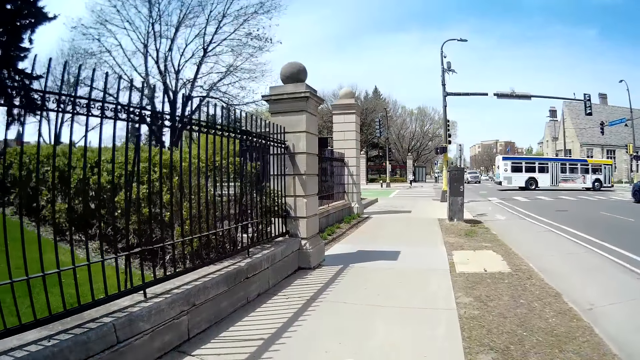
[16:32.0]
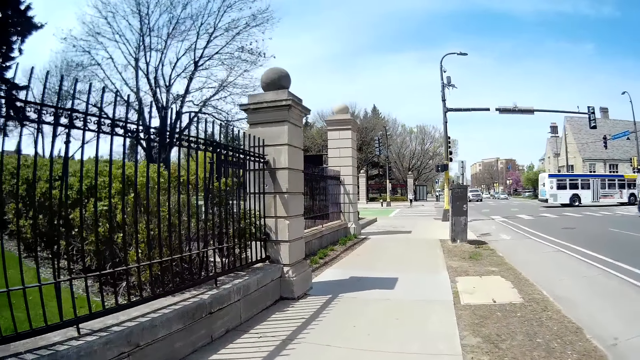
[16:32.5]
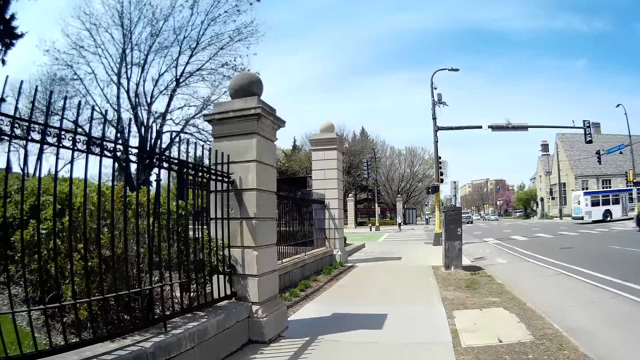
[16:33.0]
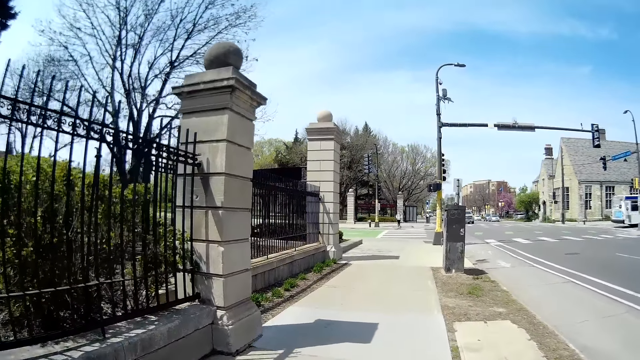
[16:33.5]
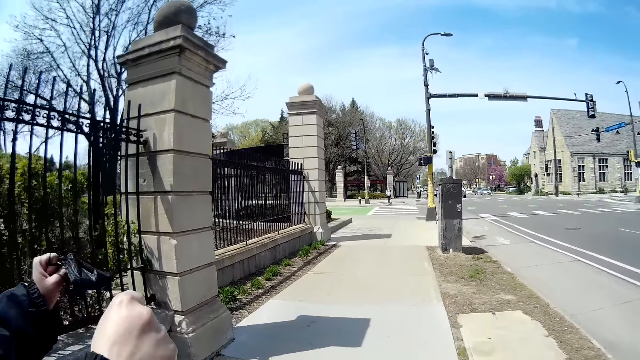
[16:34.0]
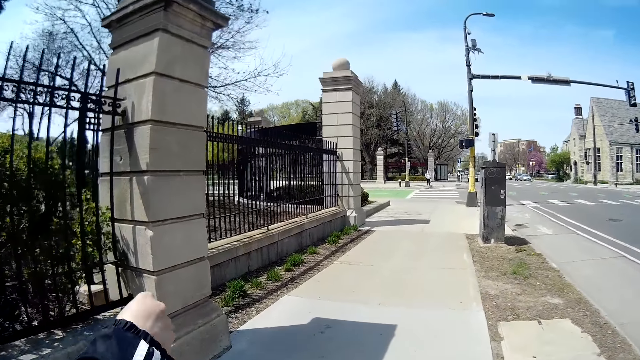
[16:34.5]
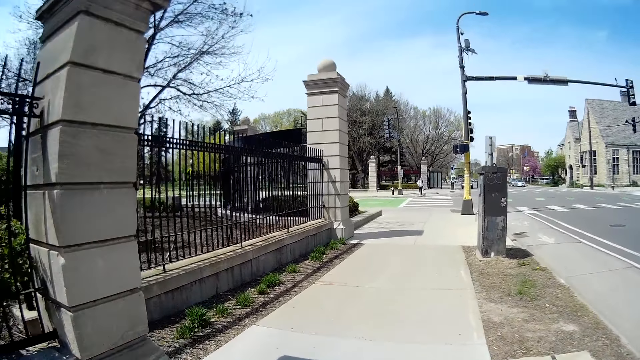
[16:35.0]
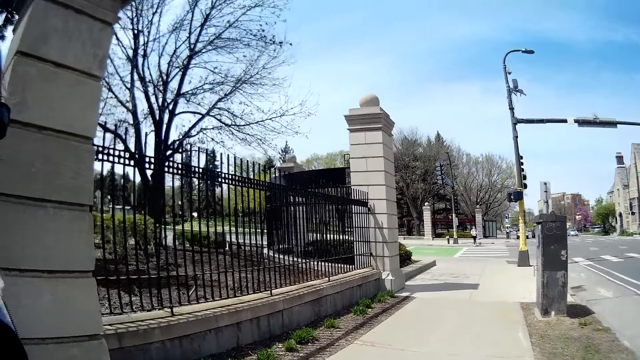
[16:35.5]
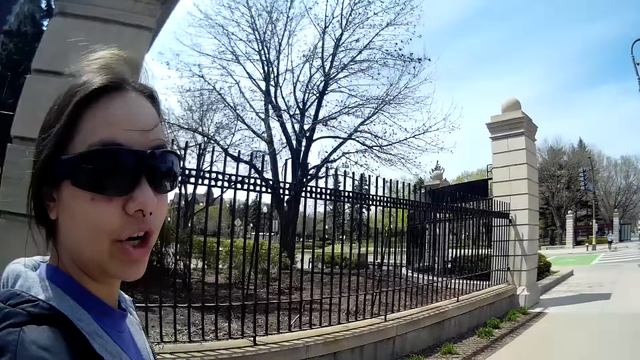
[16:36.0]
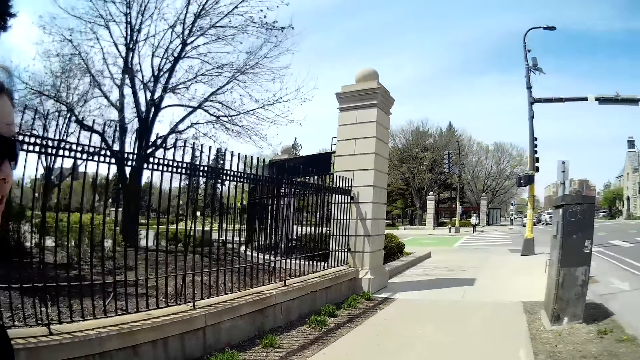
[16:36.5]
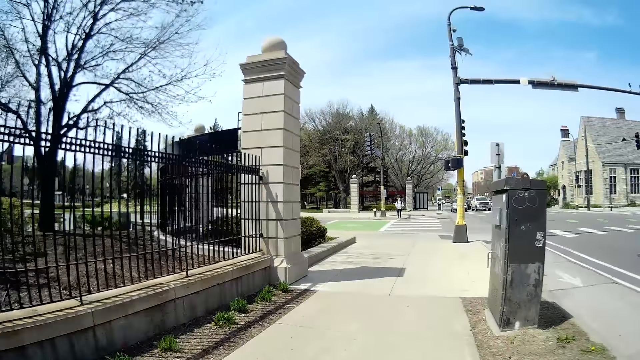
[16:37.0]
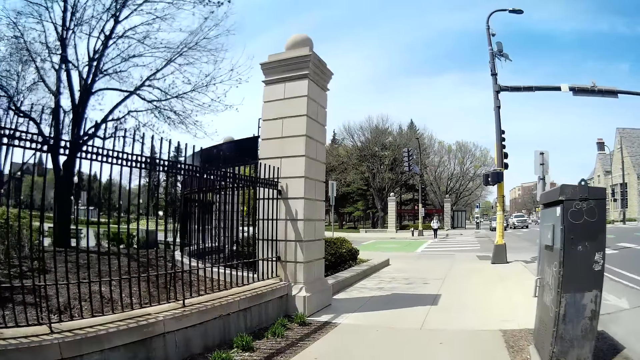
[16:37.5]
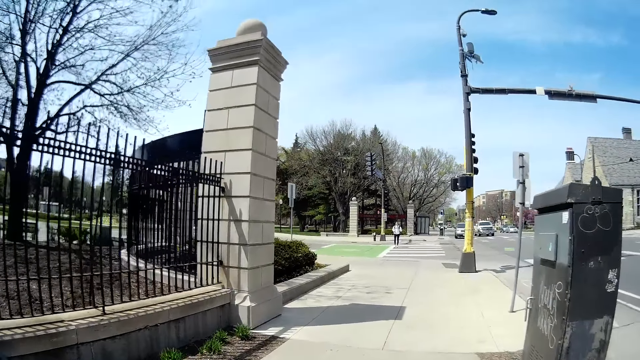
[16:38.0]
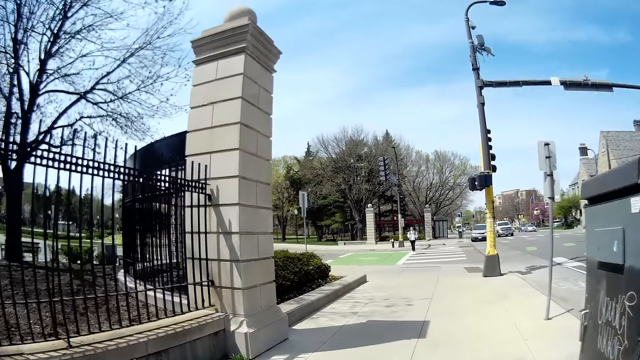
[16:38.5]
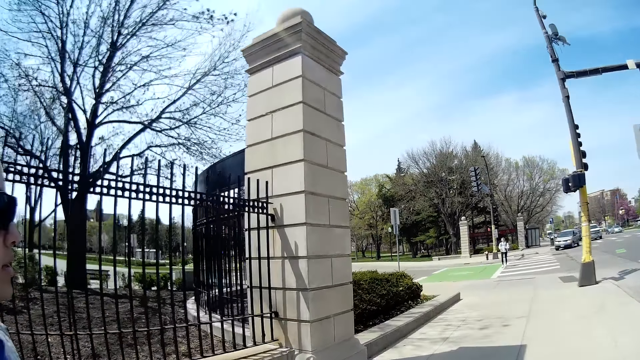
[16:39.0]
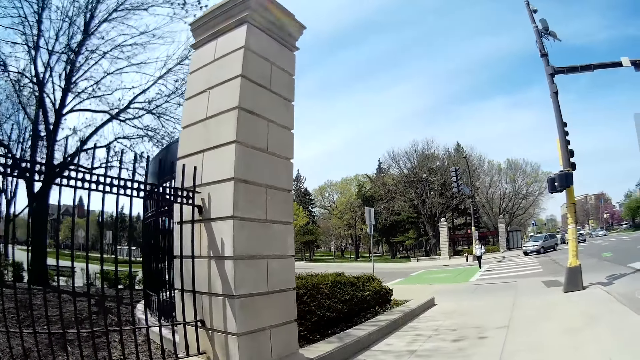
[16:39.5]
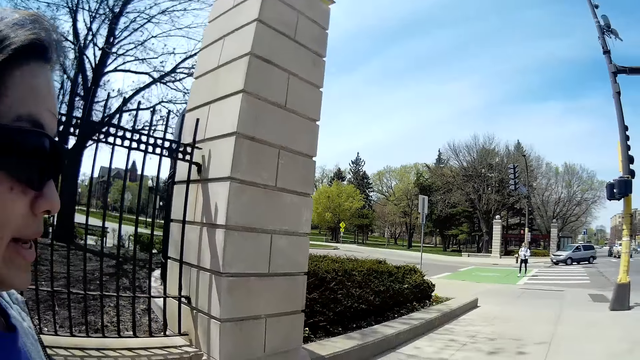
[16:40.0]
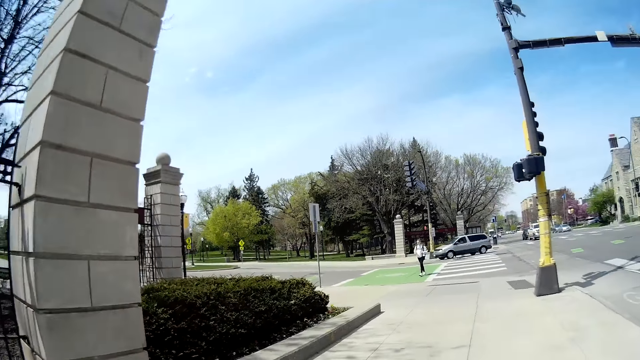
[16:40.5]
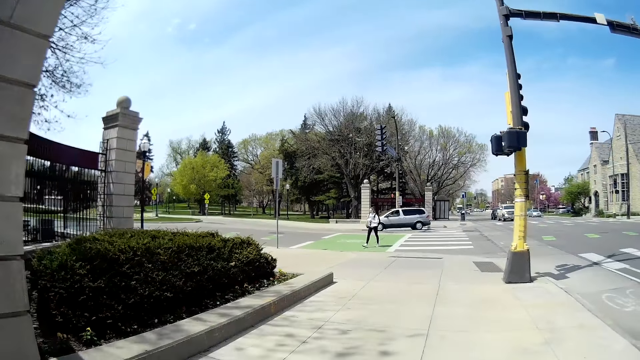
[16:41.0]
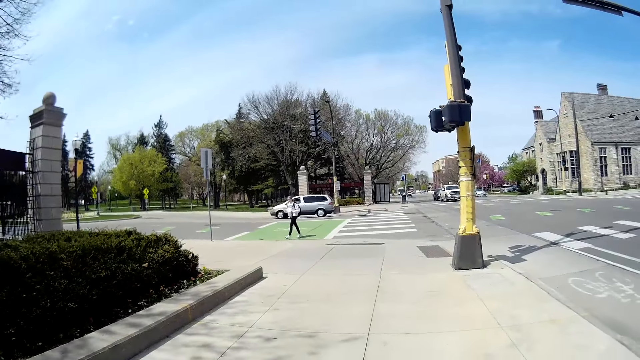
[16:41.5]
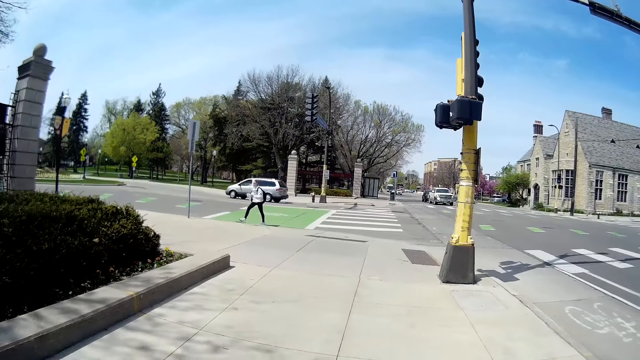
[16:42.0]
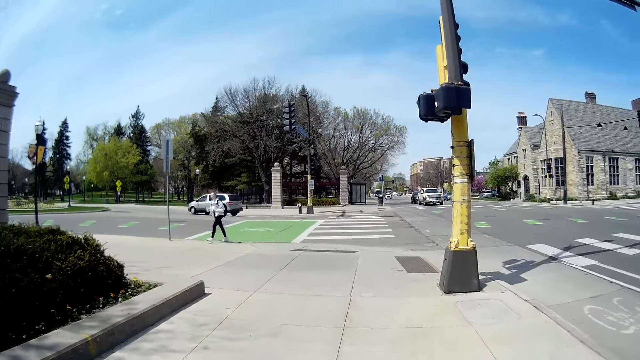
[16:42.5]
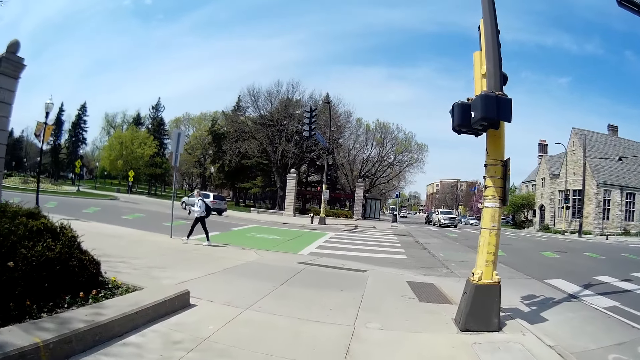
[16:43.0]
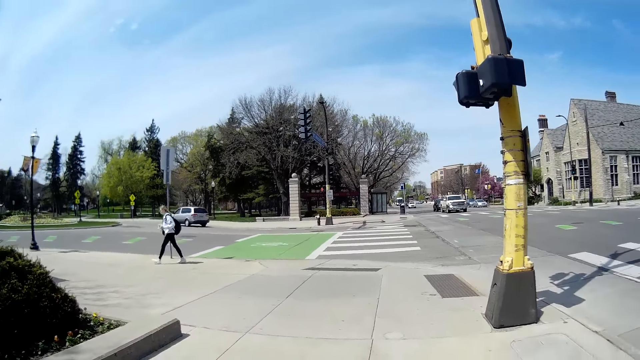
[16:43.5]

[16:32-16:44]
The camera wearer walks on the pathway. They look at a woman. The woman talks to the camera wearer.

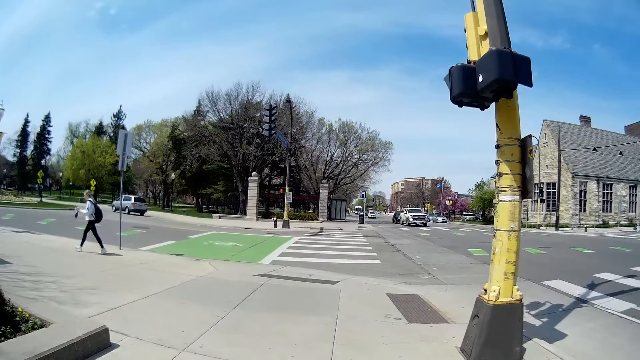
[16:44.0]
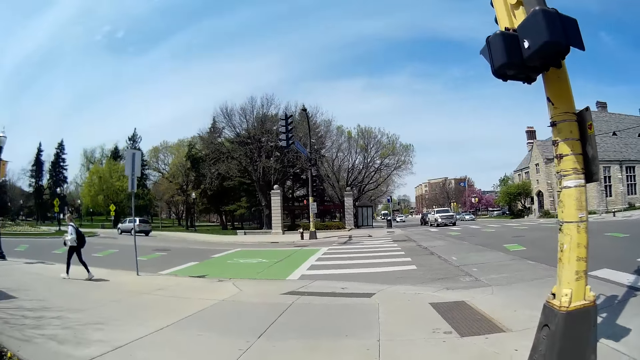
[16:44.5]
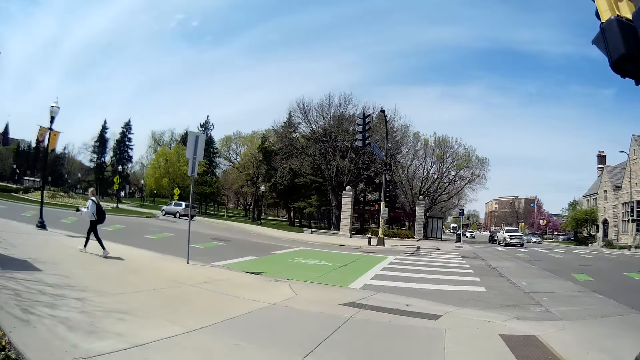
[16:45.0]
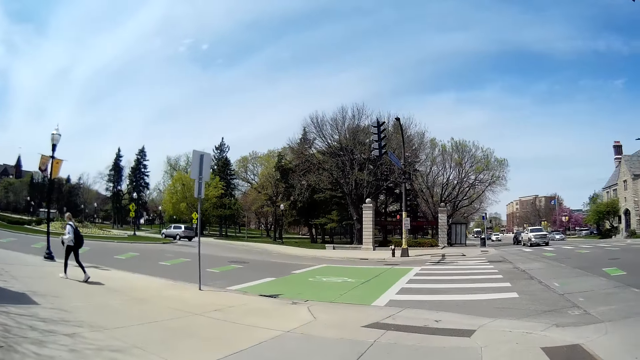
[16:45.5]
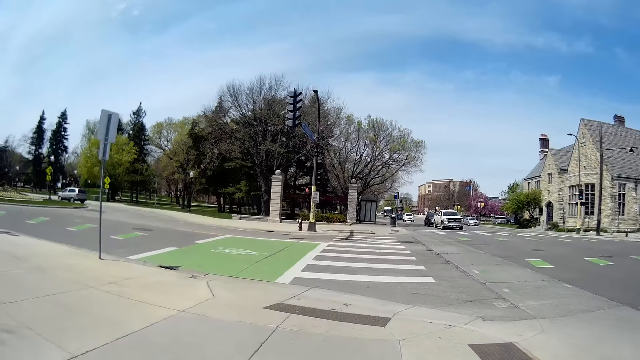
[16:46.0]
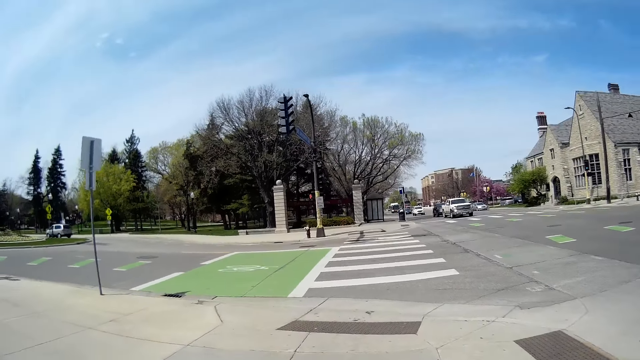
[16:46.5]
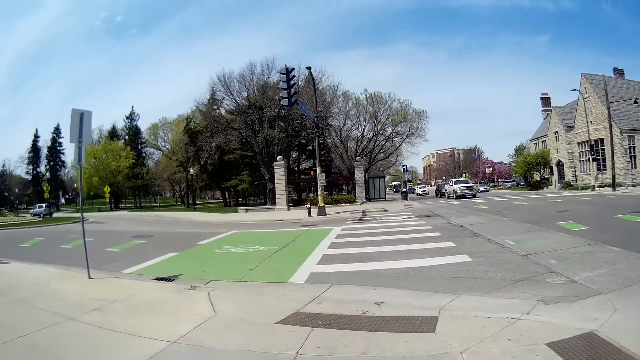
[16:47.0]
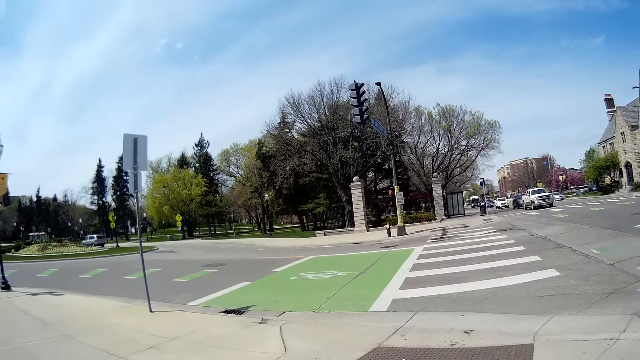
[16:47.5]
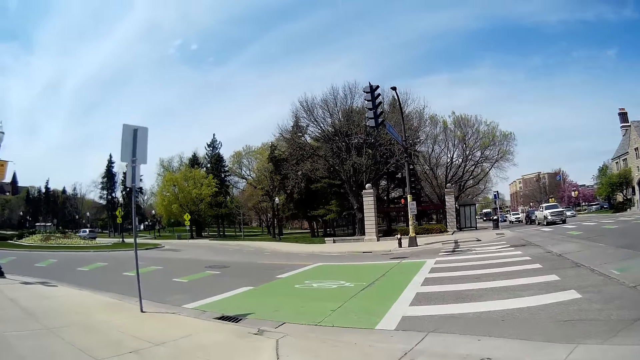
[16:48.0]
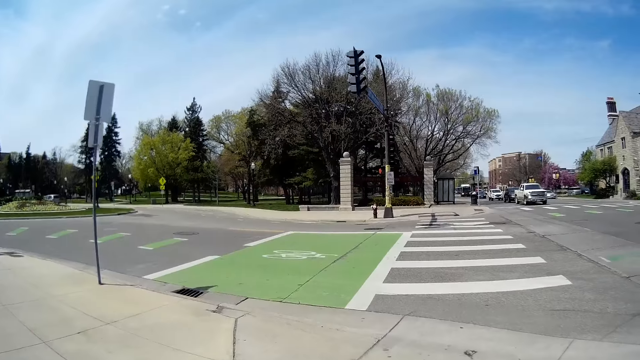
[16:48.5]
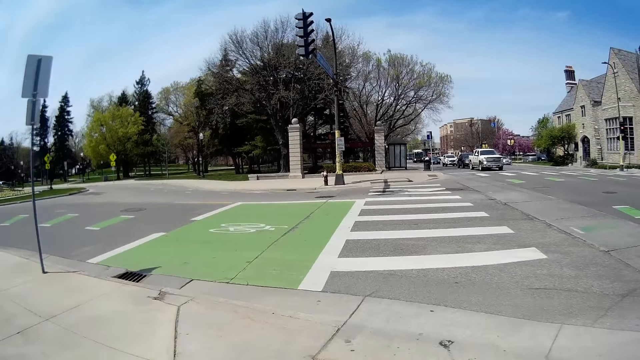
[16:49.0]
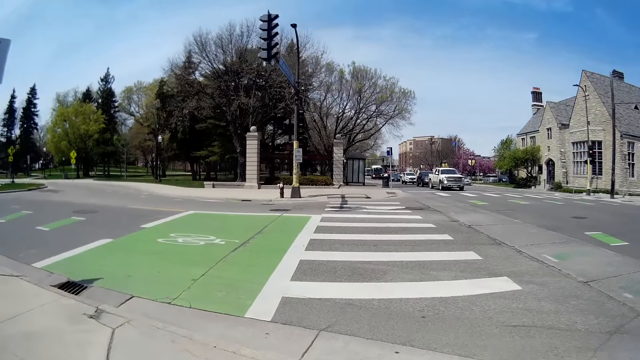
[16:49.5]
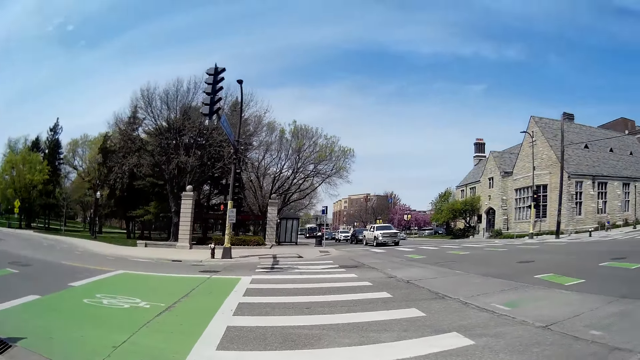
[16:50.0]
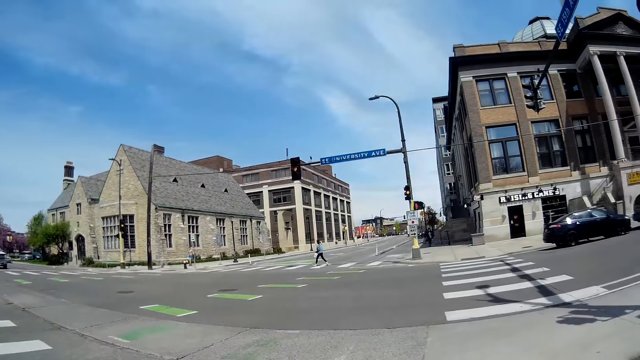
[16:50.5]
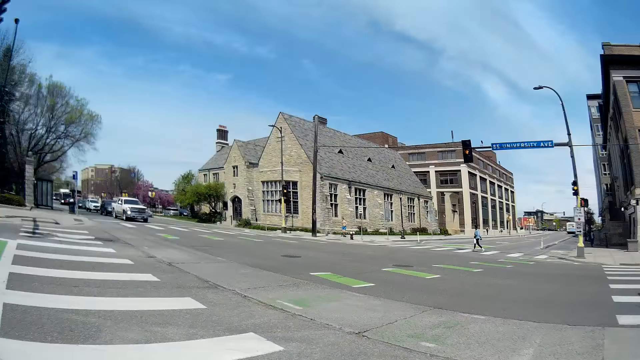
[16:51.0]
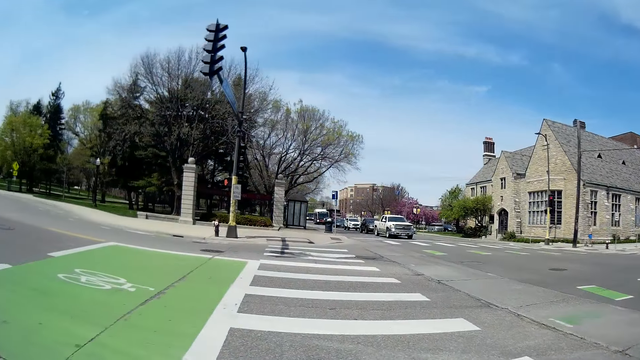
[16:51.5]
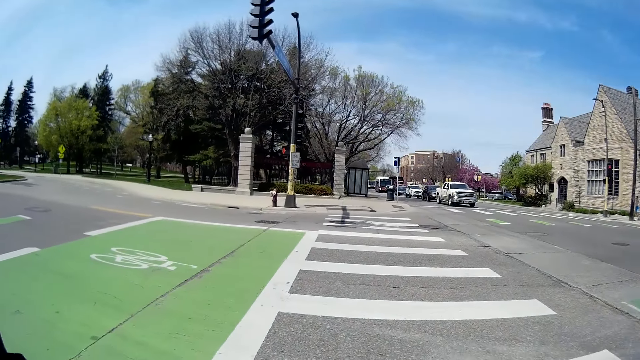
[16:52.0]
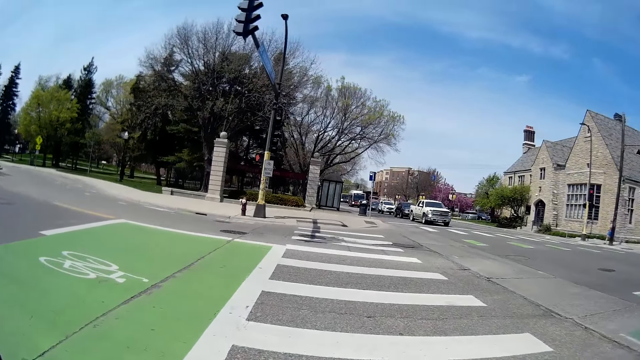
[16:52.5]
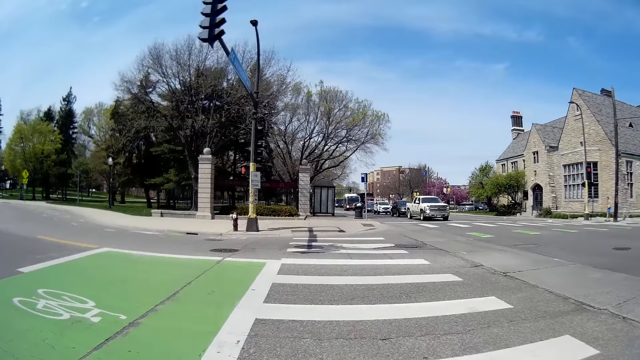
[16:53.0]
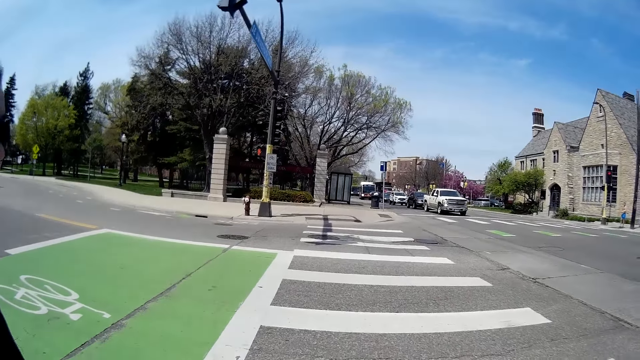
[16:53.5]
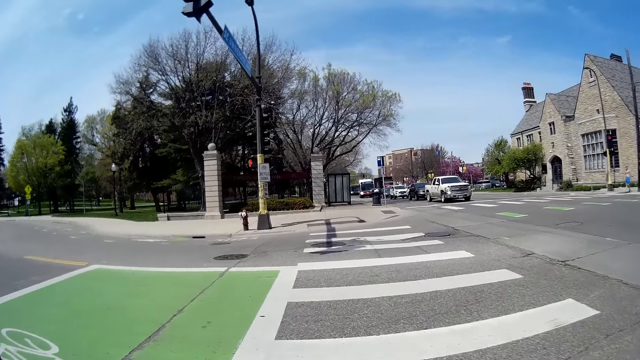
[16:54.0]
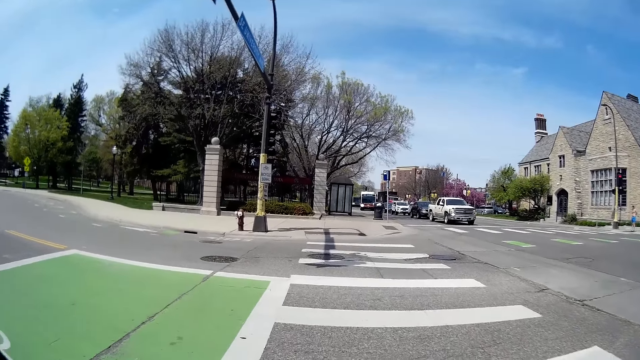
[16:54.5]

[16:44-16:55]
The camera wearer looks on the other side of the road. They cross the road.
